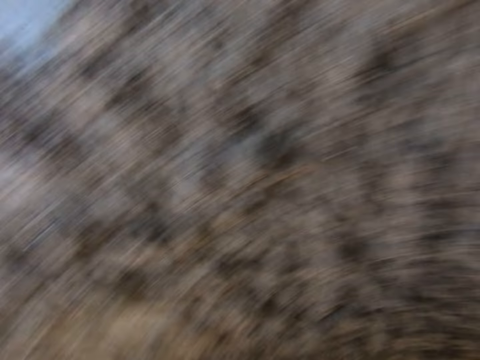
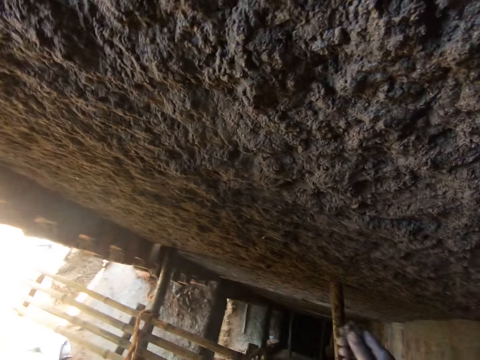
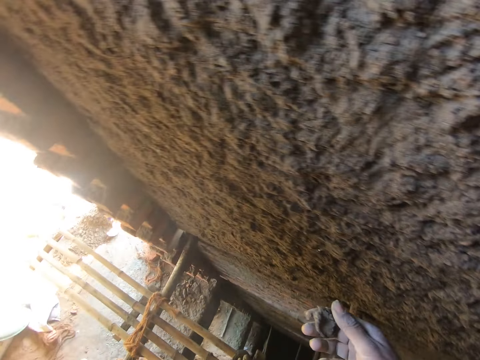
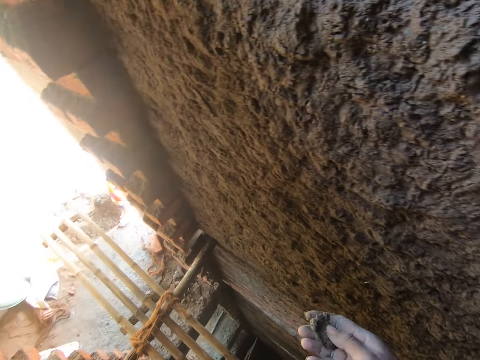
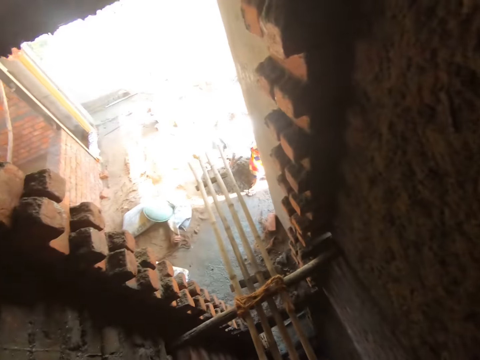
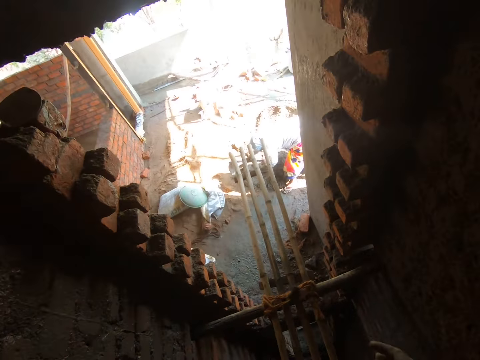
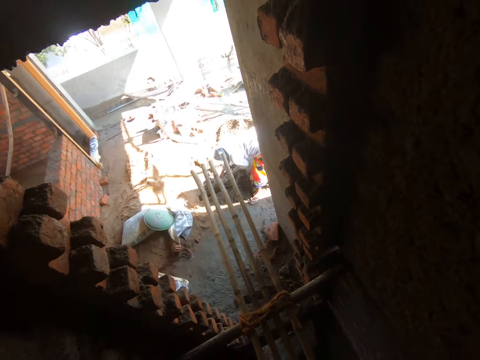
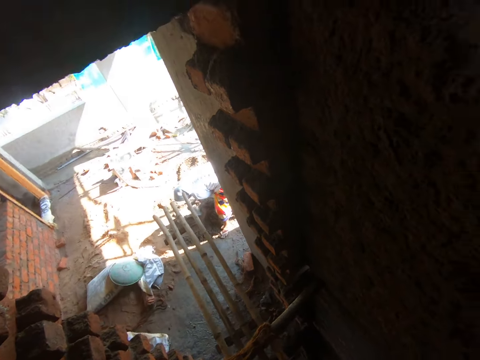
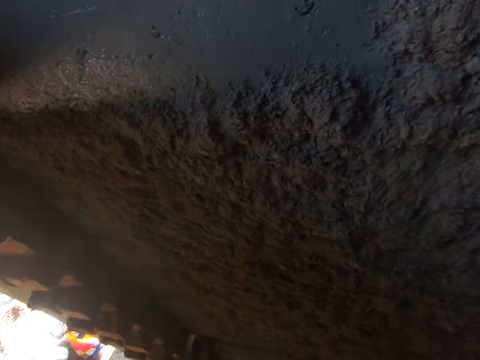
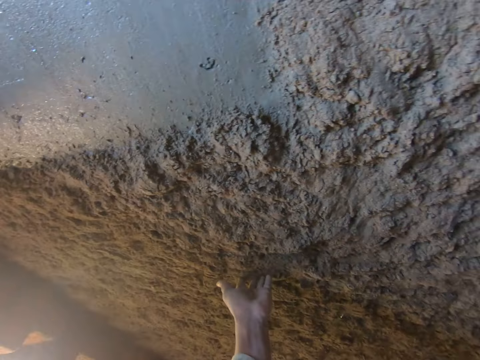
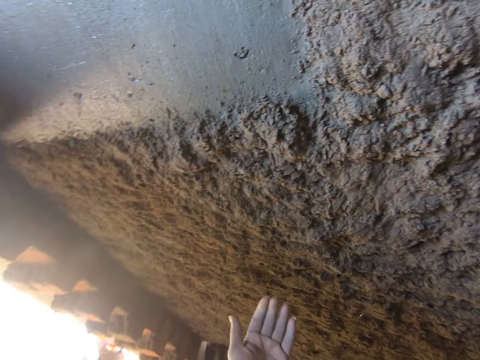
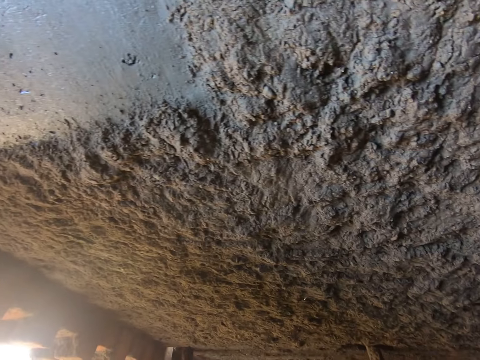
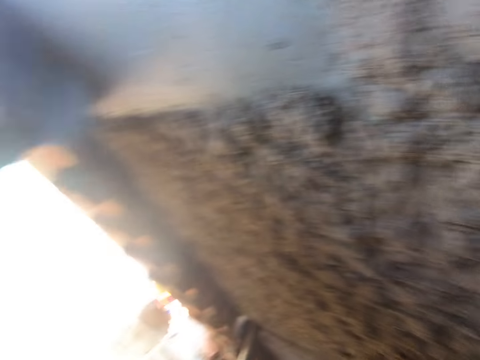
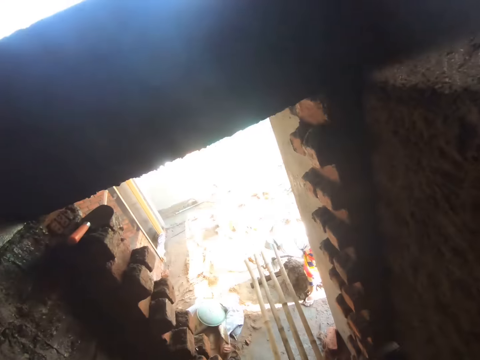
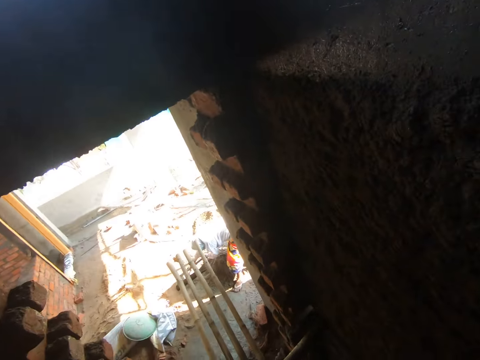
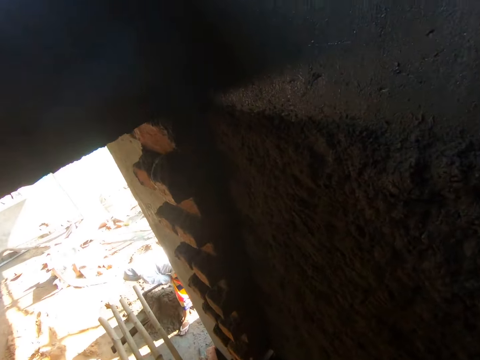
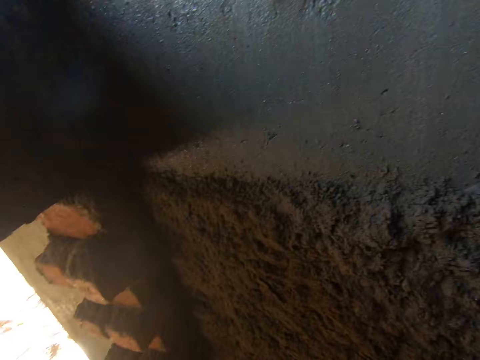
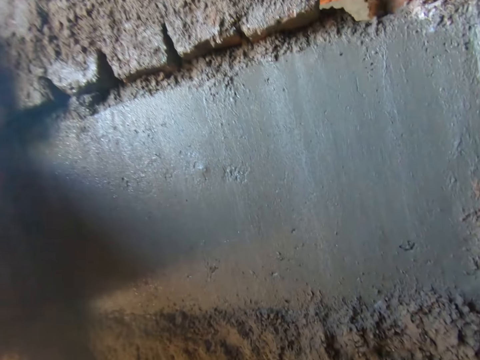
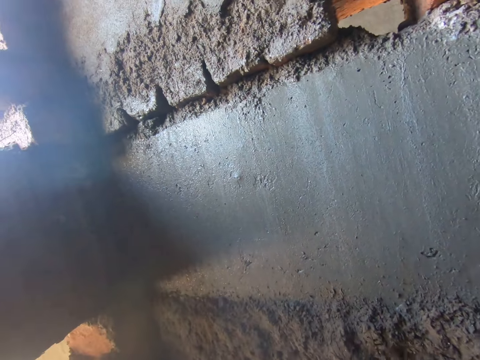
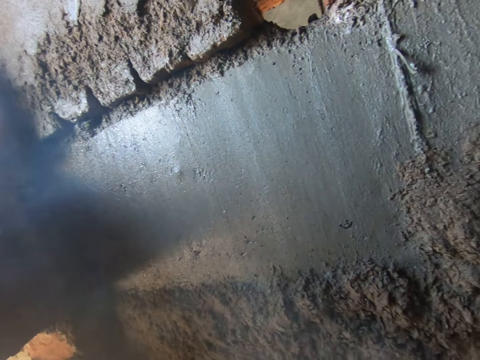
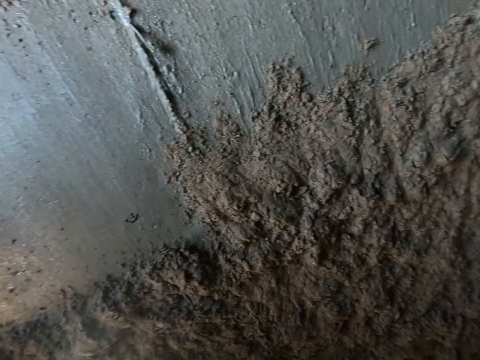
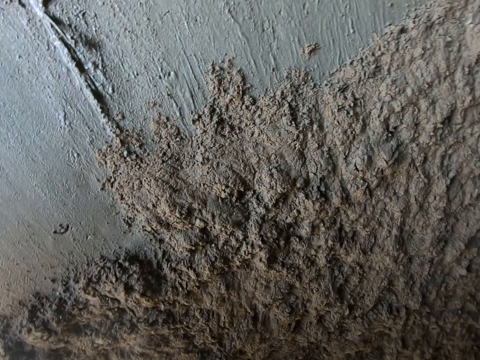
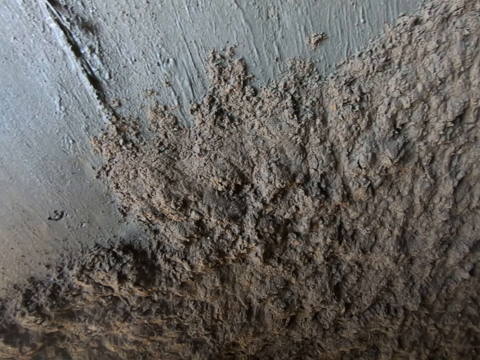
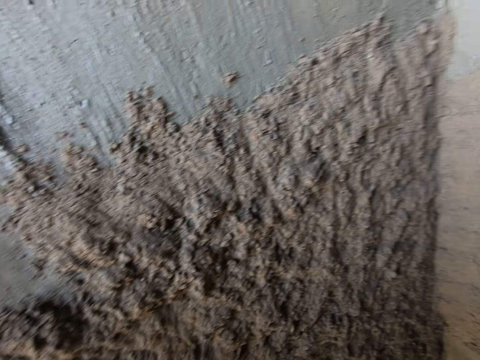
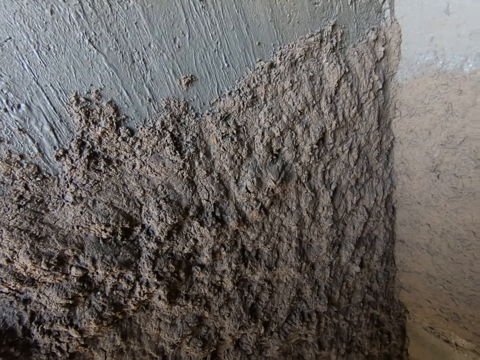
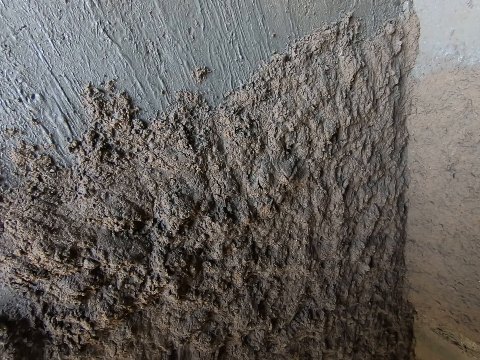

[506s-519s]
The camera wearer removes a stone from the mold on the wall. He holds cement mortar in his right hand. He throws the cement mortar in his right hand to the ground. He touches the wall with his left hand. He looks around. The woman gathers sand on the ground with the hoe in both hands.

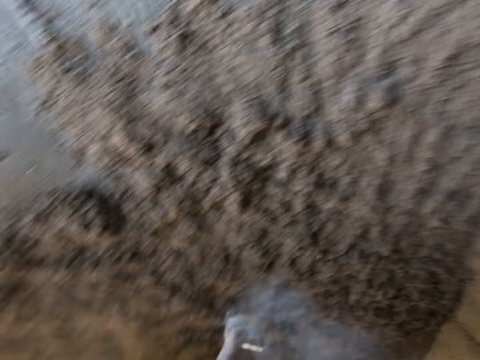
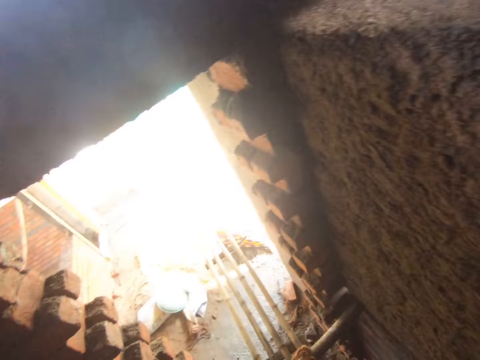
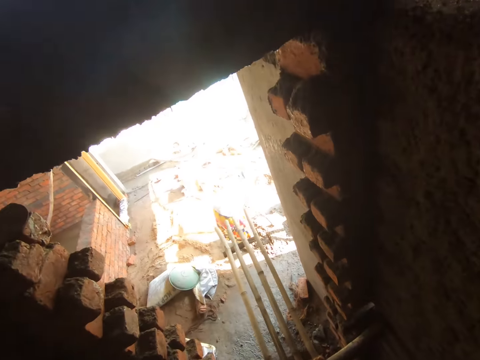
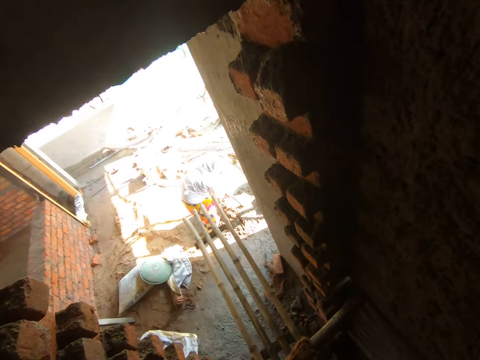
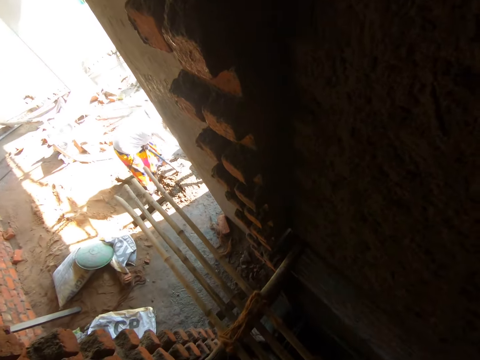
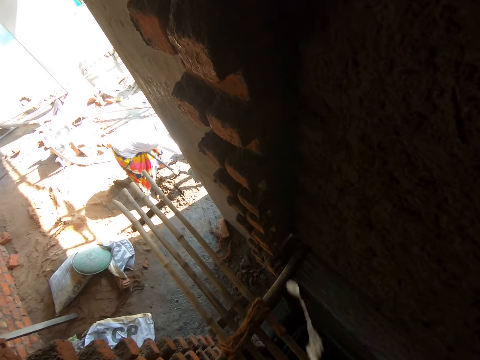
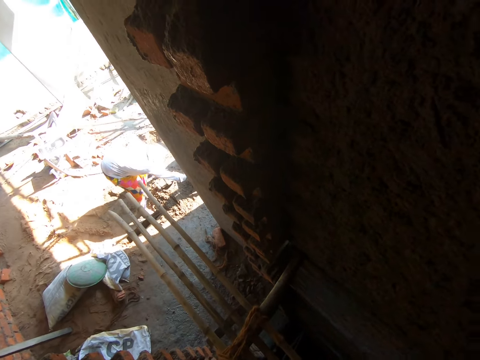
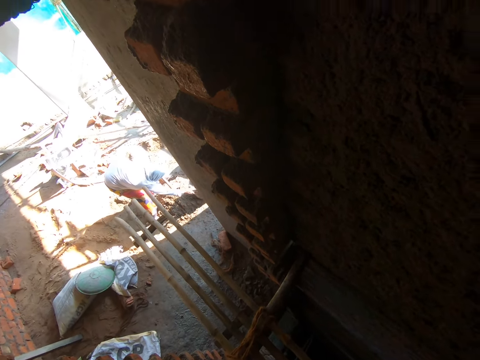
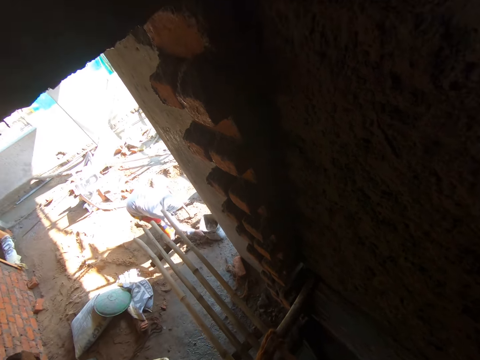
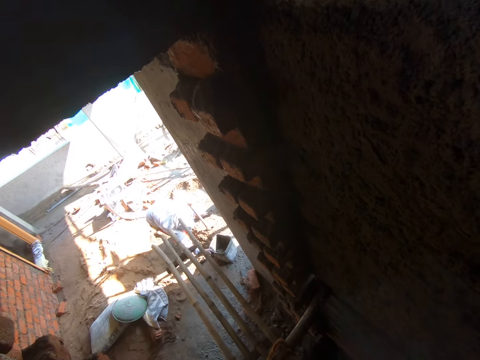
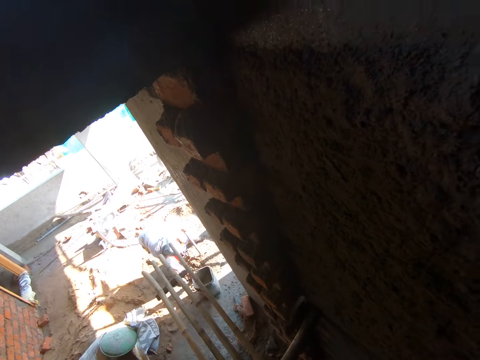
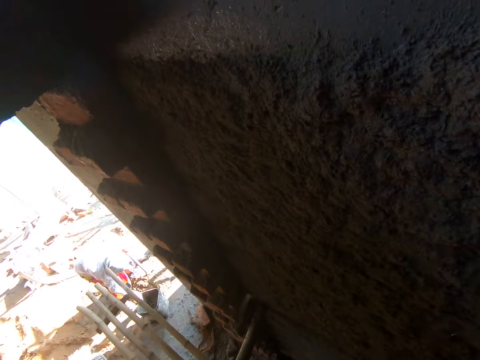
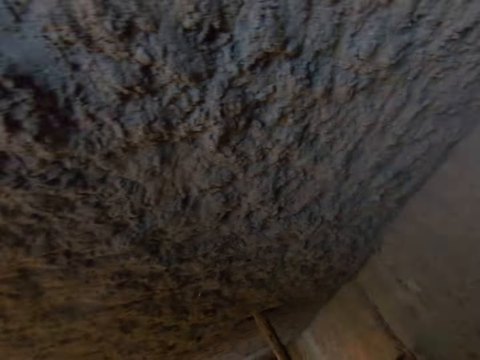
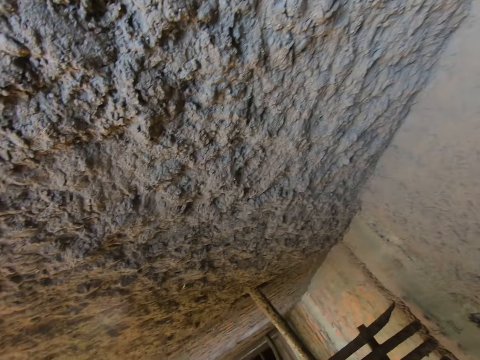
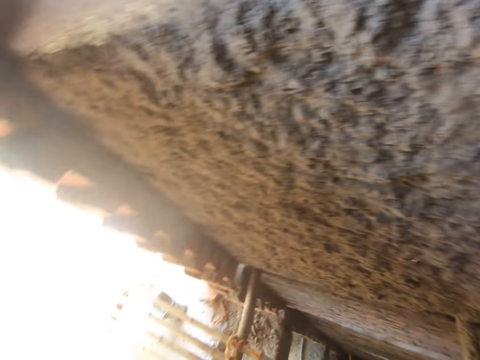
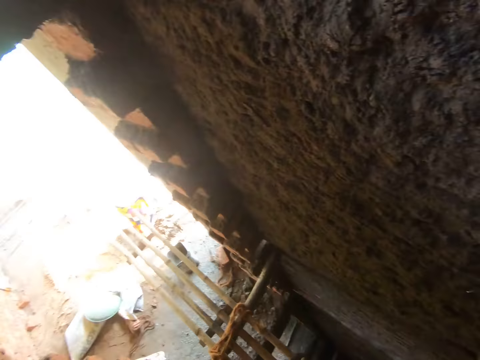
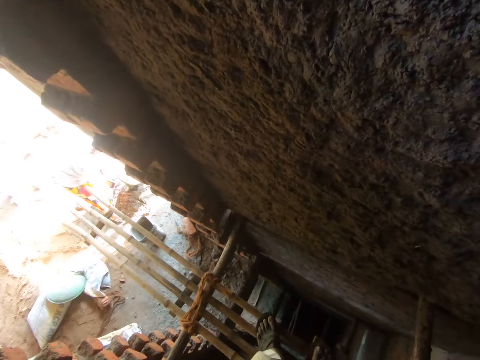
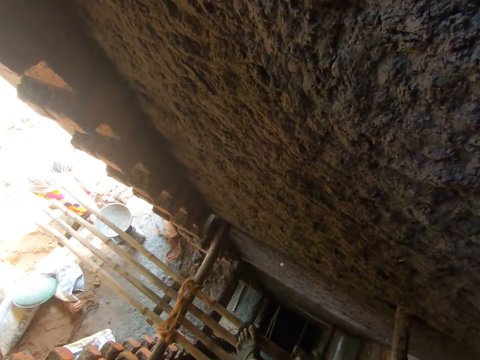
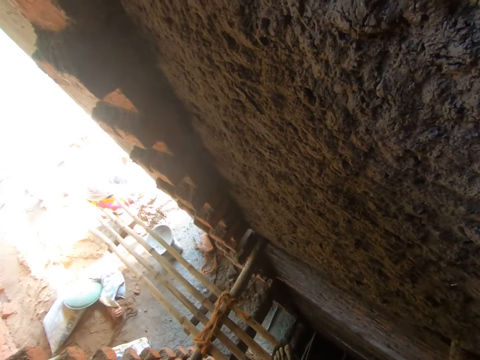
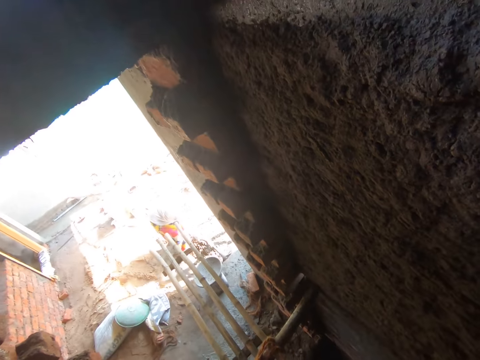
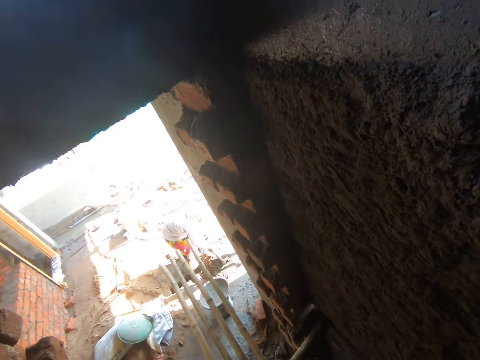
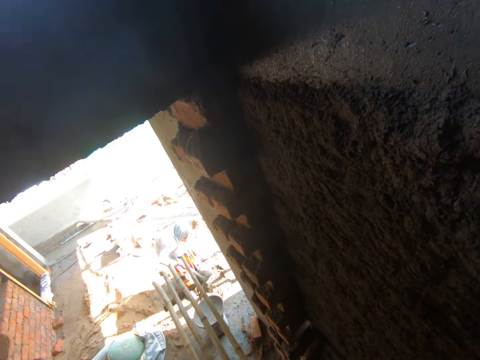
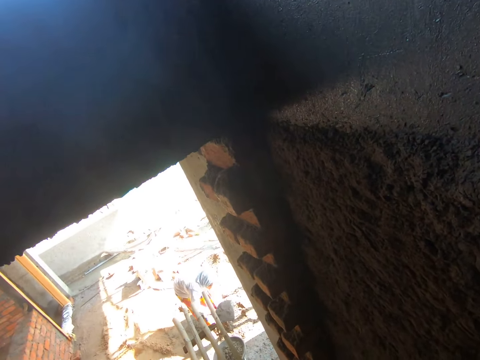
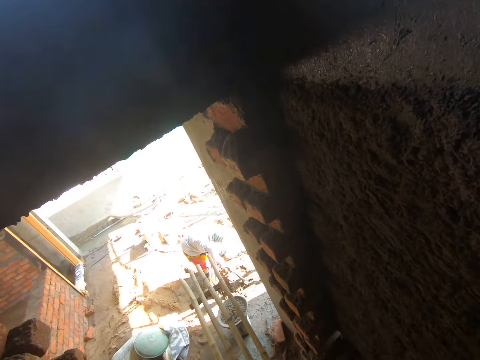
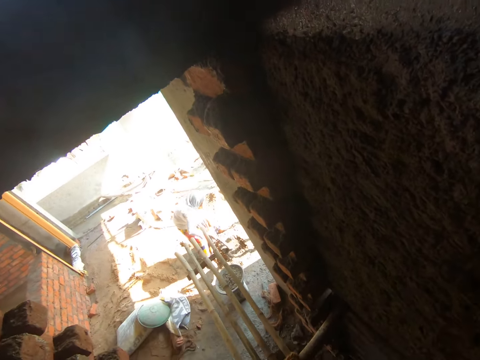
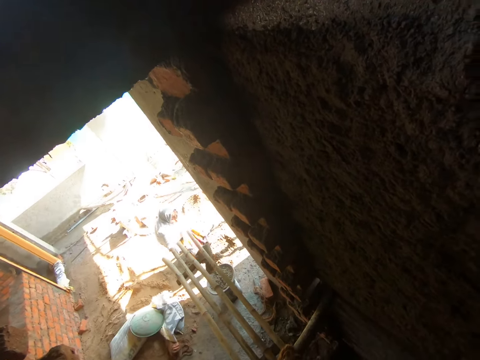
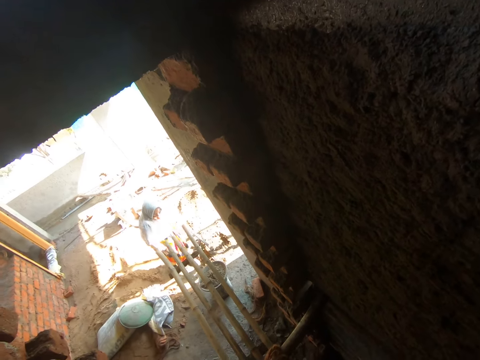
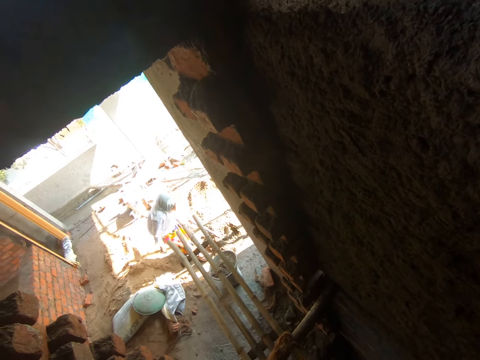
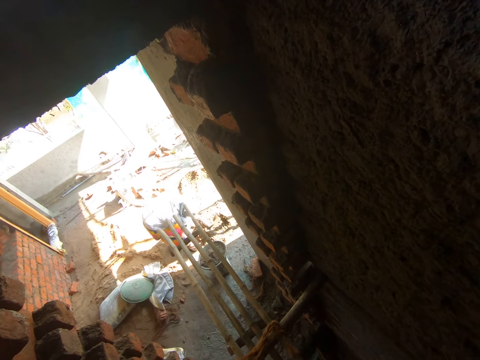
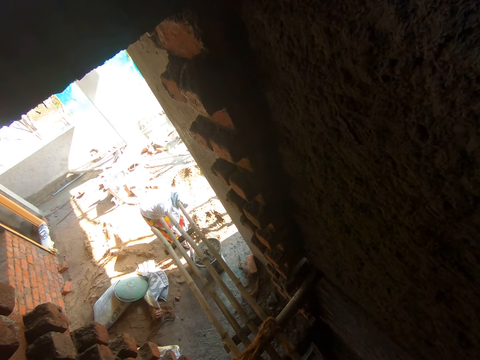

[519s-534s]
The woman drags a bucket on the ground with her right hand. She places the pan on the bucket with her right hand. She takes sand from the ground with the hoe in both hands. She pours the sand in the hoe into the pan on the bucket with both hands. She takes sand from the ground with the hoe in both hands. She pours the sand in the hoe into the pan on the bucket with both hands.
